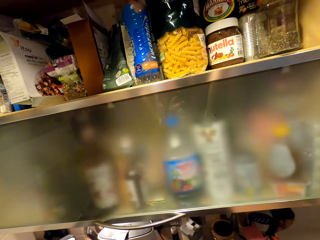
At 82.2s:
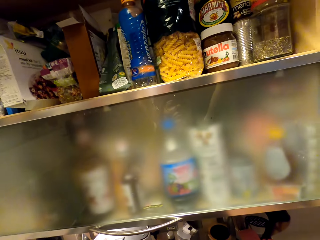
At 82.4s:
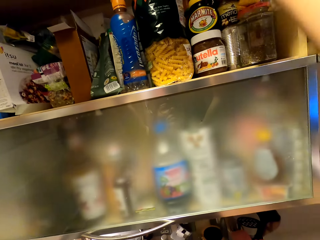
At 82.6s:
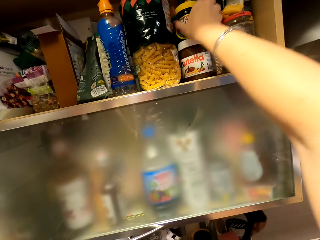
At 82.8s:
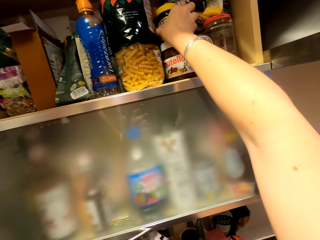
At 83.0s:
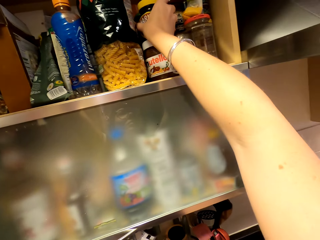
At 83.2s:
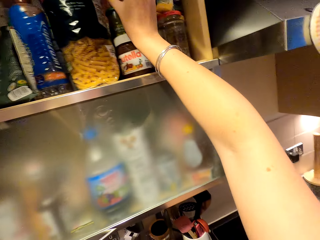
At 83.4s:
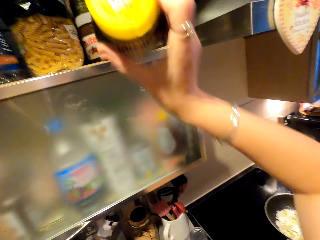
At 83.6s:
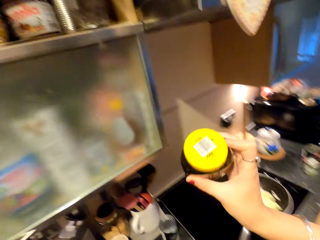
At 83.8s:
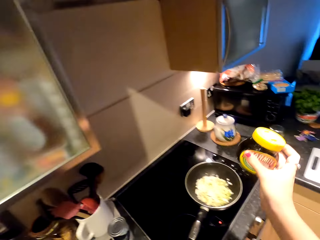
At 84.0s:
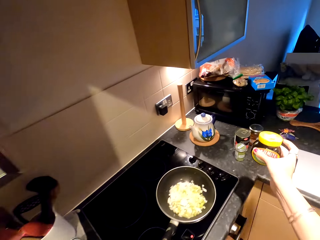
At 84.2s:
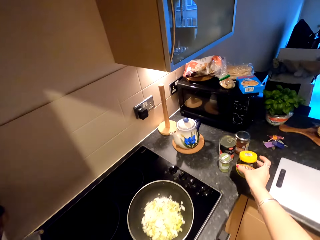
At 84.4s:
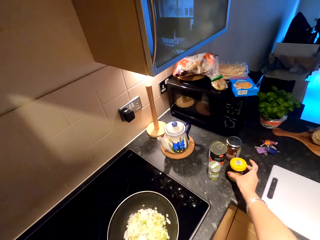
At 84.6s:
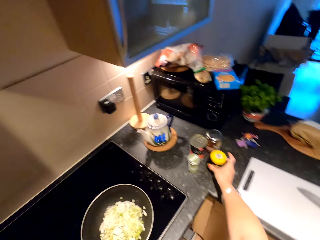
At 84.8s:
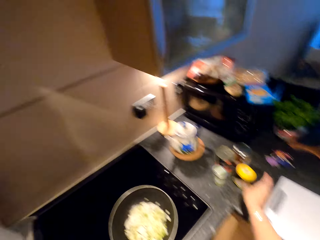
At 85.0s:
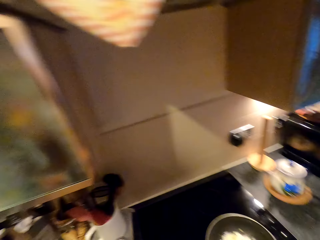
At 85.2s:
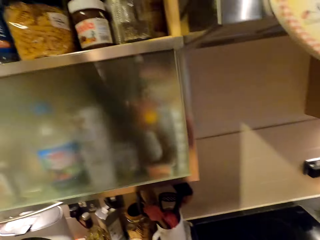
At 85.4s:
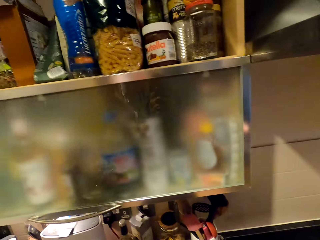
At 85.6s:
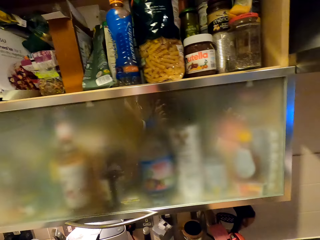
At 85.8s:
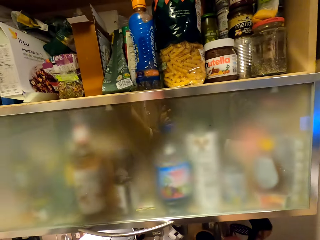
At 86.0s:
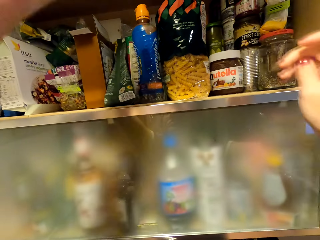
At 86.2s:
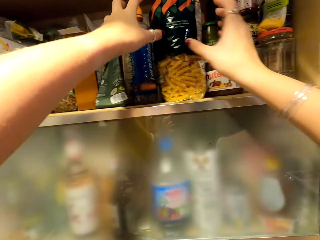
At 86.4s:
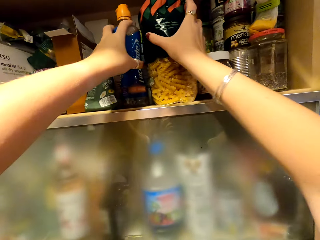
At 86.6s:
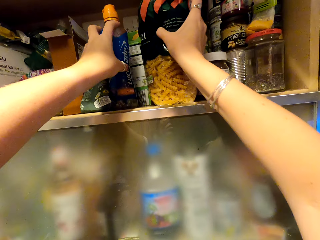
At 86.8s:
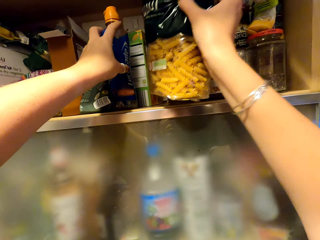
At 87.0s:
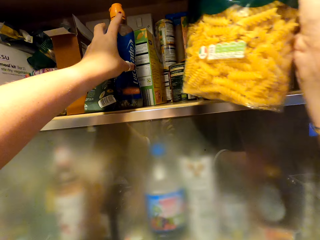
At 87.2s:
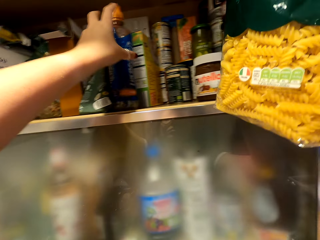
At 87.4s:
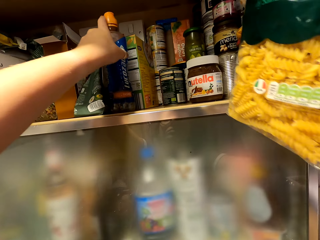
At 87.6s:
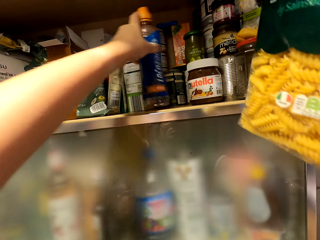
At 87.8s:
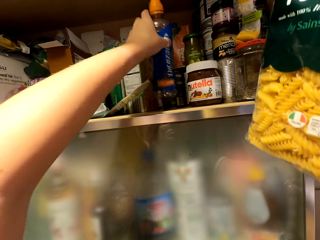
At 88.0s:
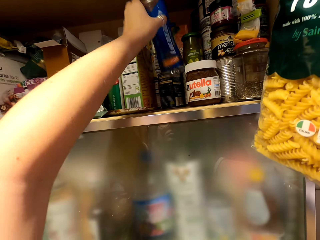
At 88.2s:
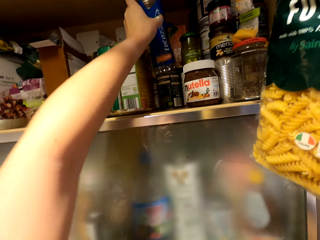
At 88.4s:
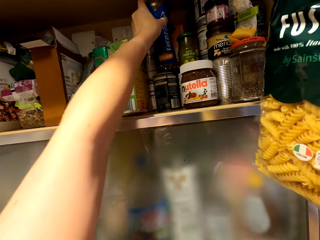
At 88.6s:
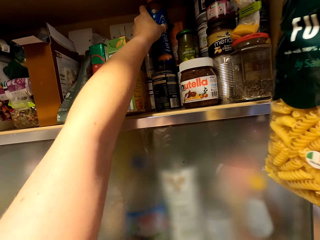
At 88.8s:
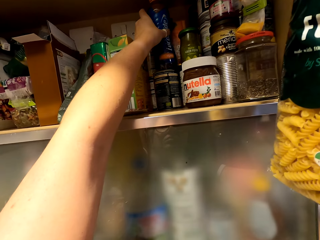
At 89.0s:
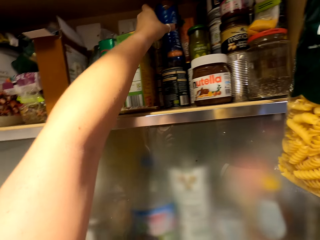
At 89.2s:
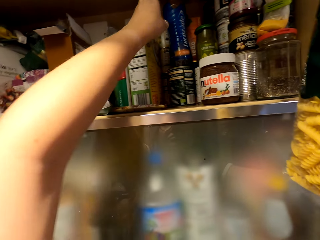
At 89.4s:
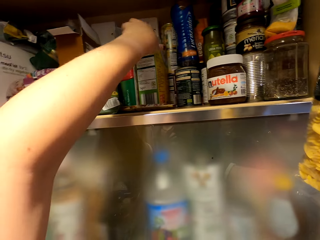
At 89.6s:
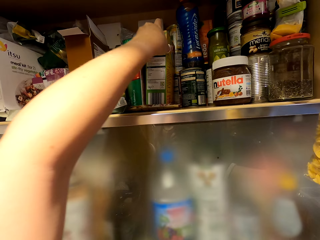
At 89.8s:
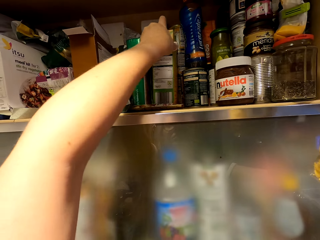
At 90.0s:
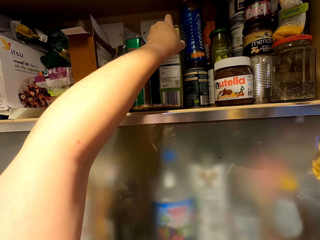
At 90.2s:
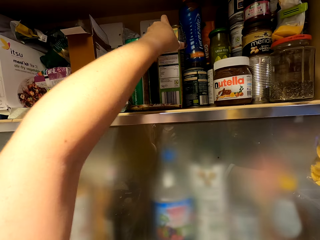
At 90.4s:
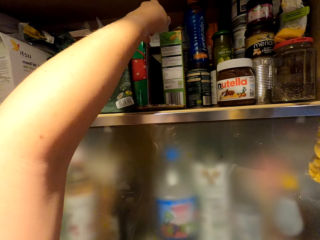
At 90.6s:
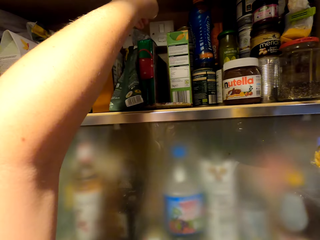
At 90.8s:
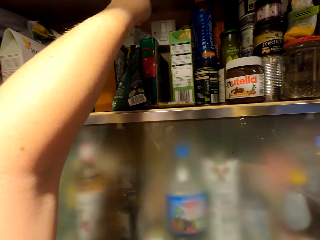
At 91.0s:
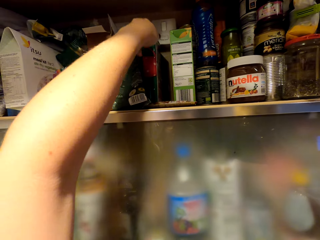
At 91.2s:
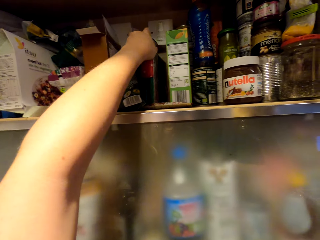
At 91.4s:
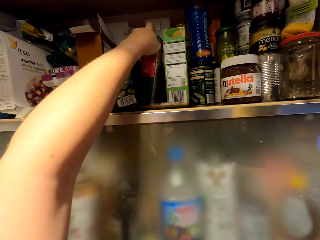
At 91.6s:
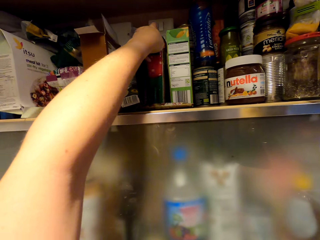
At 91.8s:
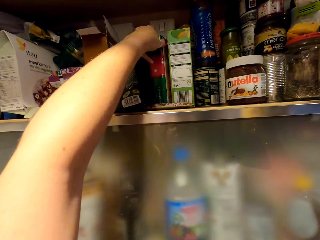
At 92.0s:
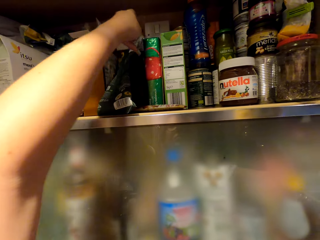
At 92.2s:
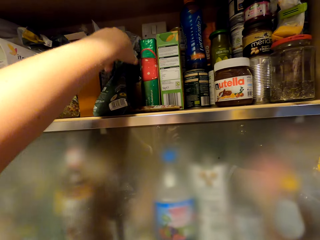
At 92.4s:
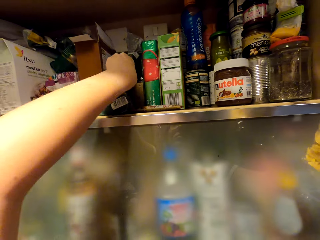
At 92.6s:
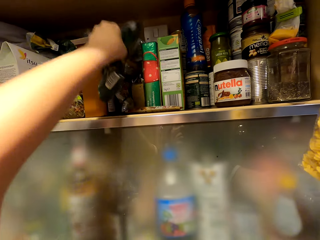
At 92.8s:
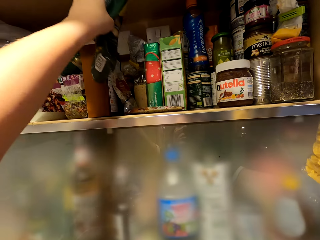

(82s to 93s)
The camera wearer picks out an ingredient. They place the ingredient on the table. They touch the packets. They turn to the shelf. They pick out an ingredient. They move a bottle aside. They place the bottle on top of a tin. They move boxes aside.

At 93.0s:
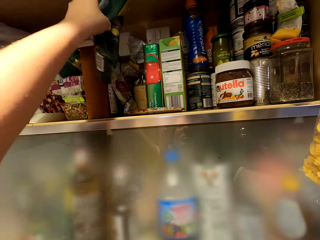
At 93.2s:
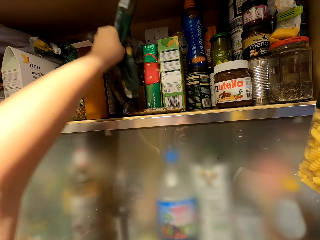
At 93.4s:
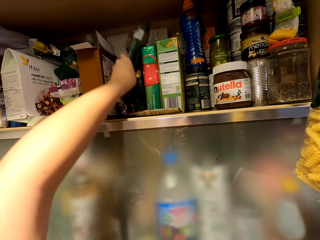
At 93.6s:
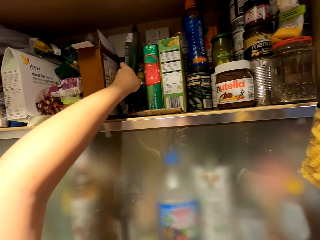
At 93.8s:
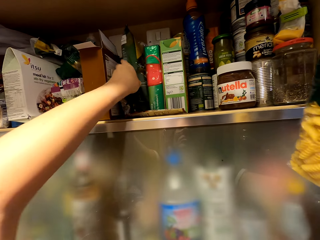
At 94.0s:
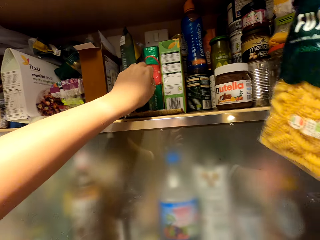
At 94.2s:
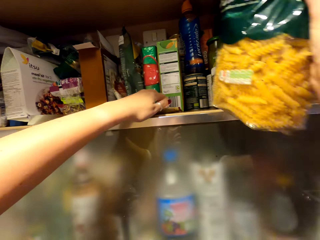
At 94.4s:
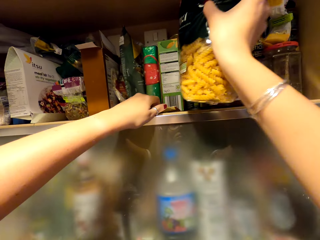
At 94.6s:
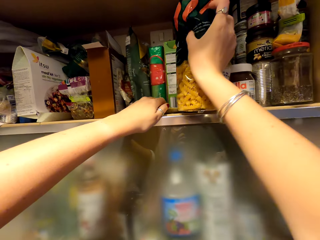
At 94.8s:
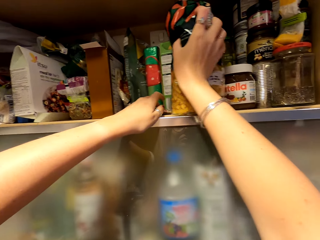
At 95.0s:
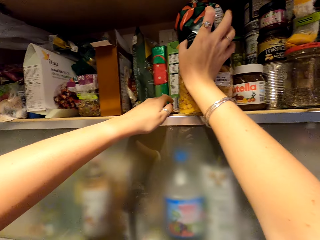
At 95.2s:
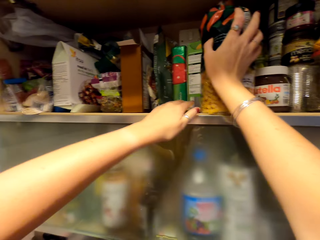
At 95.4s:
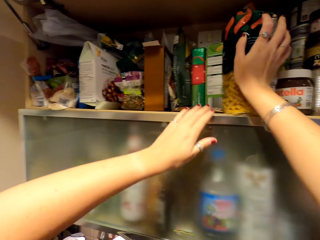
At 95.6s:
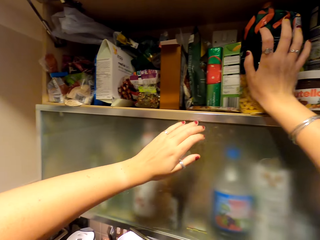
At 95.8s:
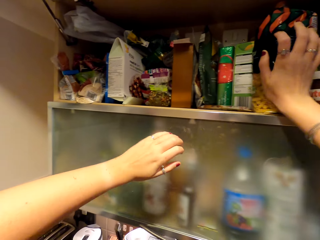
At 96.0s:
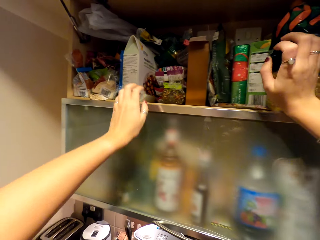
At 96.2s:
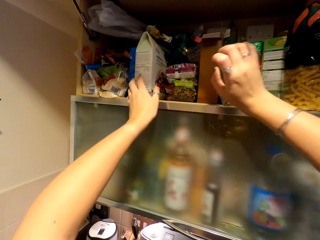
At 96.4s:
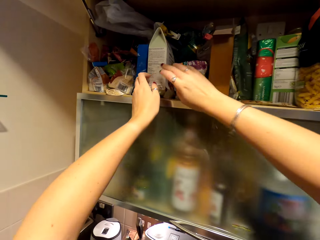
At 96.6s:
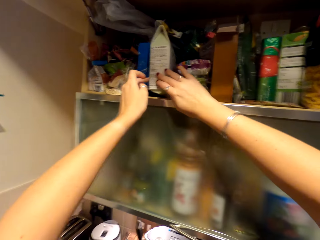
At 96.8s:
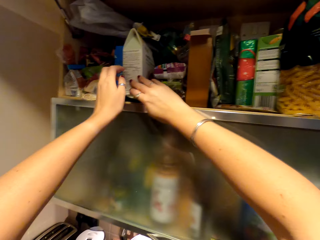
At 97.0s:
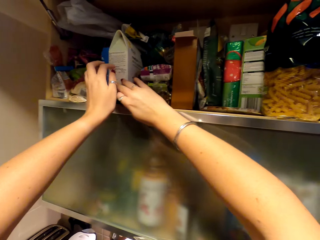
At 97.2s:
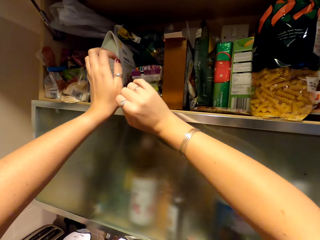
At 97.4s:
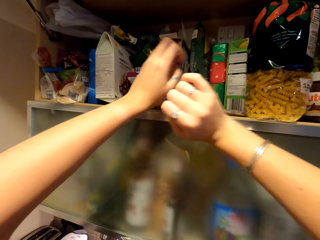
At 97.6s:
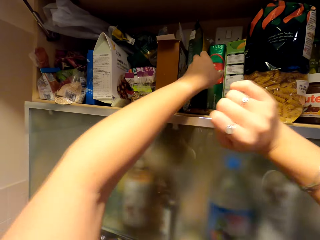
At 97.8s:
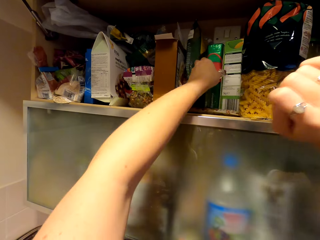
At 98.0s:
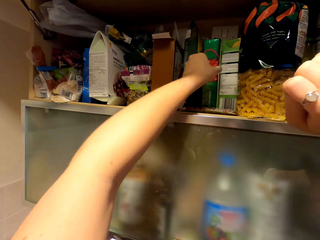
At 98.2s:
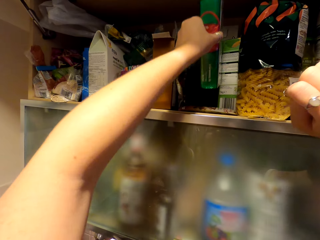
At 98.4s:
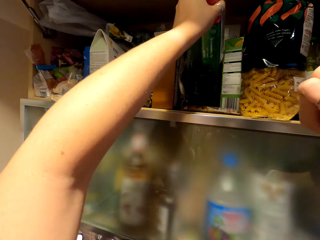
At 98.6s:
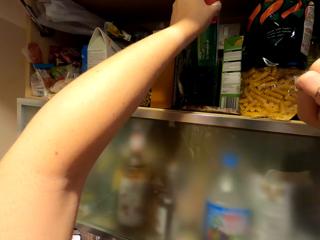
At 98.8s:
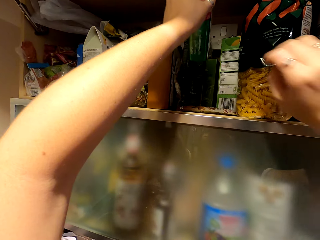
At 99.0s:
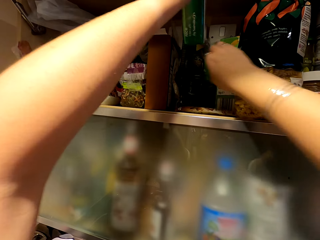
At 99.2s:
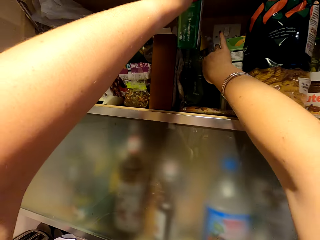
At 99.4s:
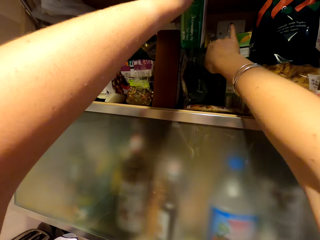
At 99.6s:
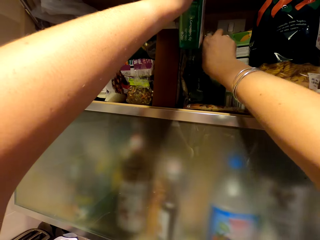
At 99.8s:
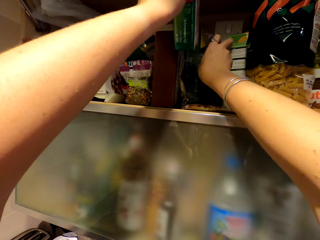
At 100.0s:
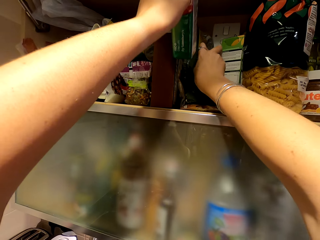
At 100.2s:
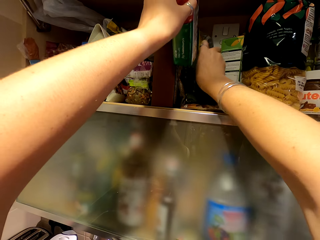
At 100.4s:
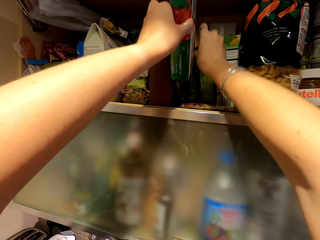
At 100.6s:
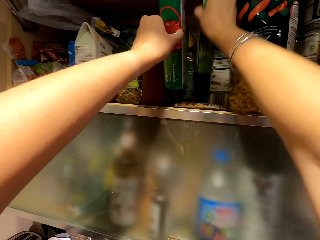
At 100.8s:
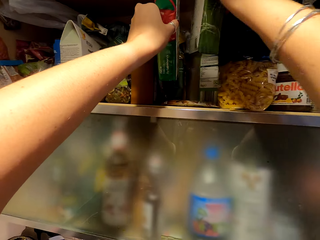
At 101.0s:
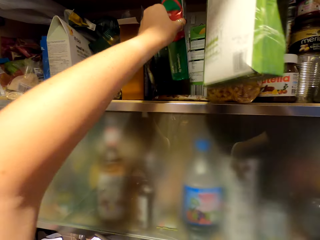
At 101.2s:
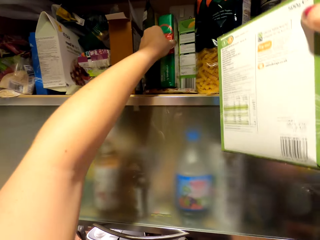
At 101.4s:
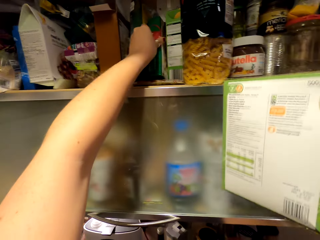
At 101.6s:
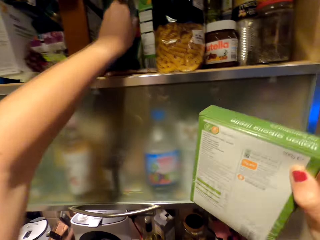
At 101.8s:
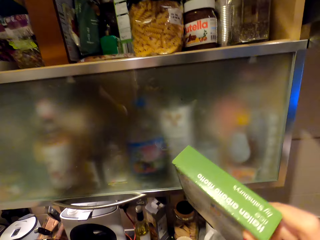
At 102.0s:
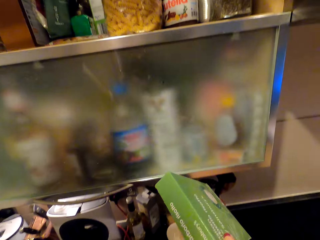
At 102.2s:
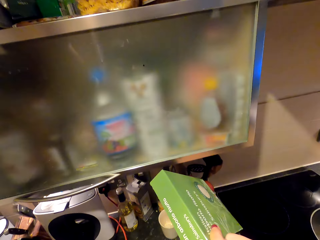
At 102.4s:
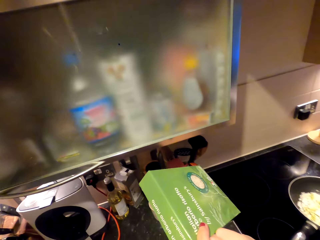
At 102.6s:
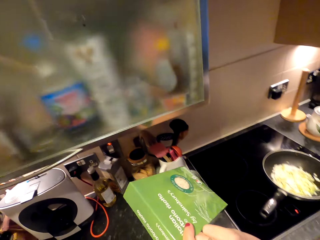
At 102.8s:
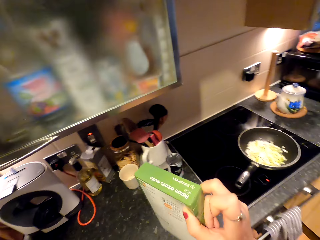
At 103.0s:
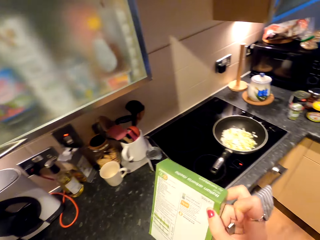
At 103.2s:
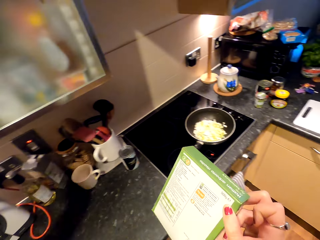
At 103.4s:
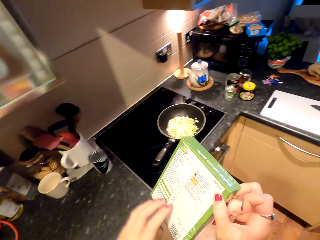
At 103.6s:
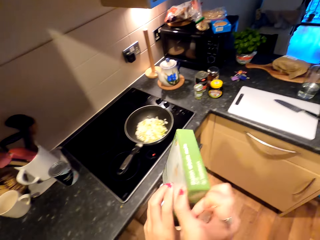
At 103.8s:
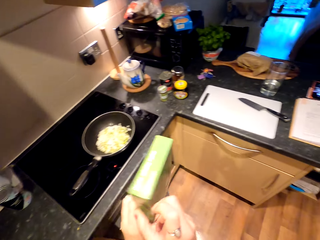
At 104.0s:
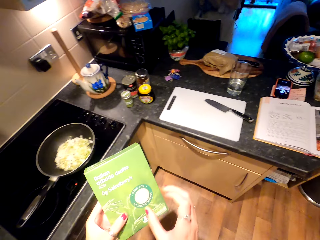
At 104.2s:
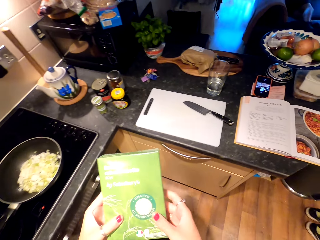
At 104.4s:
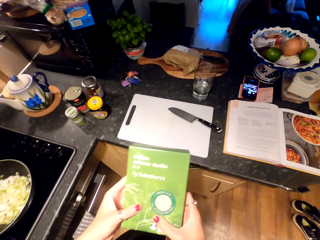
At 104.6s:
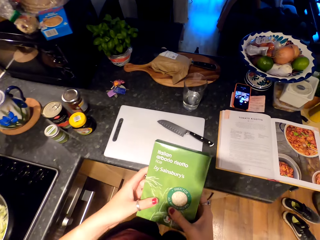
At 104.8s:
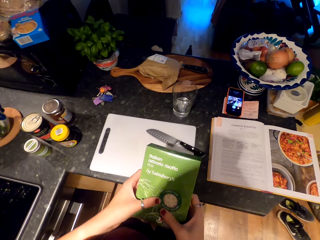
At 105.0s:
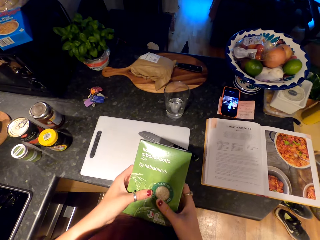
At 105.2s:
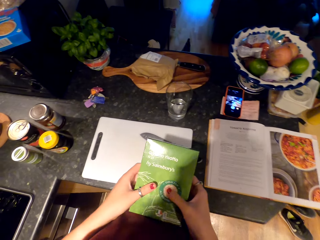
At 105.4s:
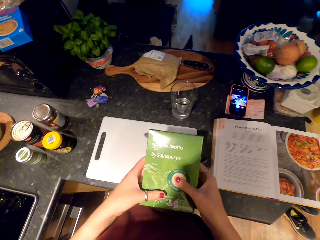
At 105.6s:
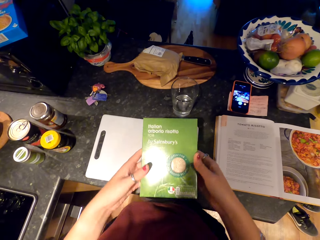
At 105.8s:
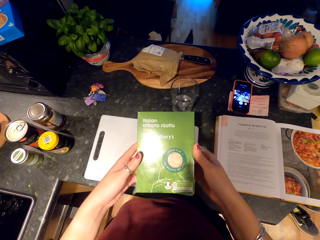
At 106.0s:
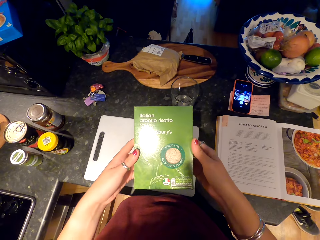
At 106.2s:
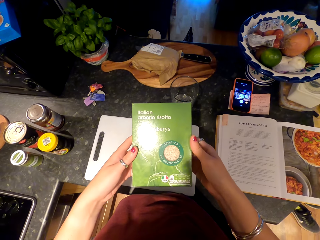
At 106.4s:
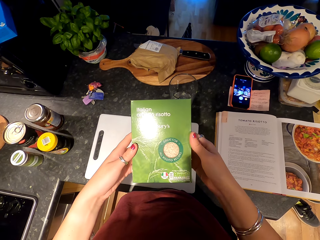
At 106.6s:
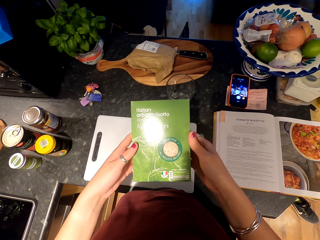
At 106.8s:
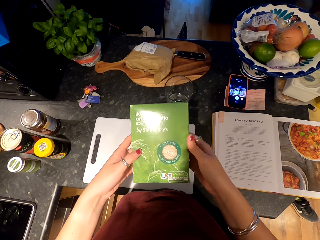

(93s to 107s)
The camera wearer picks up a paper. They put the paper back on the shelf. They put back the ingredient. They hold a box with both hands. They pick out a box with the left hand. They pick out a box with the right hand. They put back the box with the left hand. They close the shelf. They hold the box with both hands. They walk forward. They look at the box. They hold the box.
